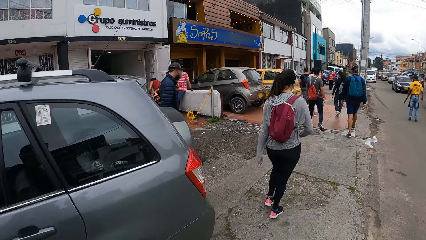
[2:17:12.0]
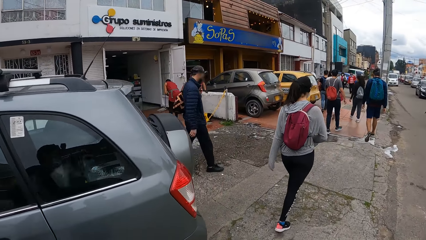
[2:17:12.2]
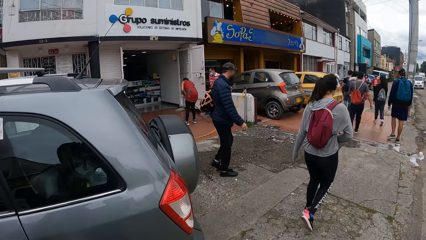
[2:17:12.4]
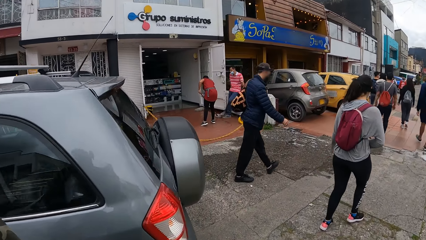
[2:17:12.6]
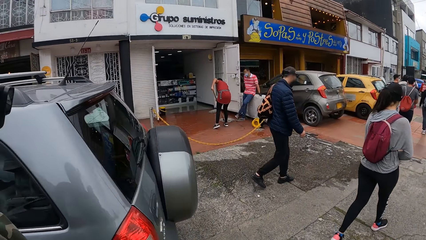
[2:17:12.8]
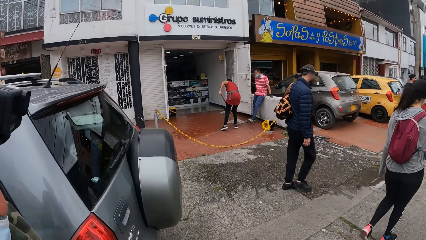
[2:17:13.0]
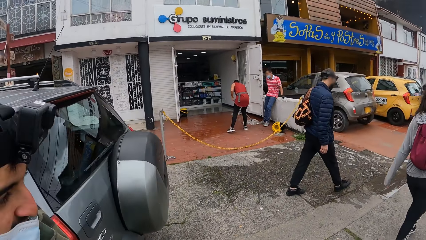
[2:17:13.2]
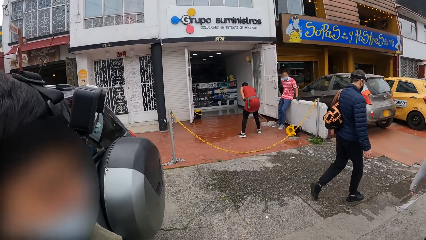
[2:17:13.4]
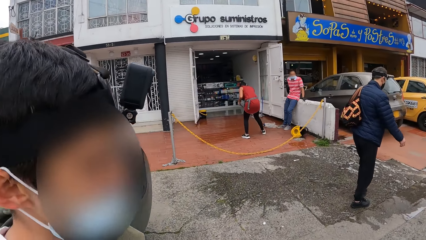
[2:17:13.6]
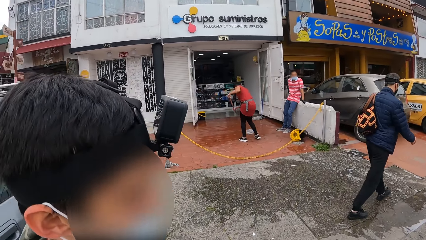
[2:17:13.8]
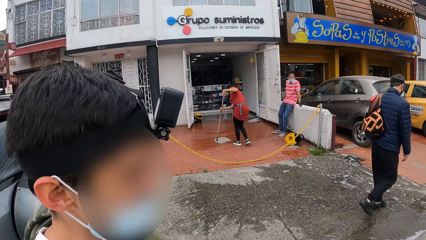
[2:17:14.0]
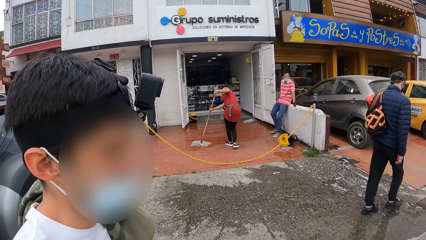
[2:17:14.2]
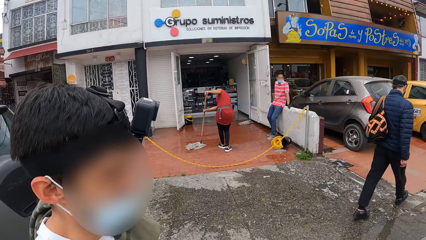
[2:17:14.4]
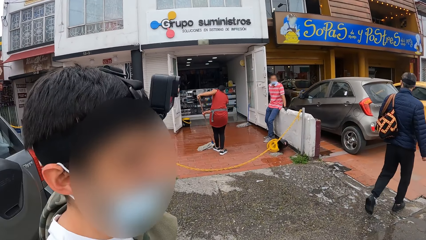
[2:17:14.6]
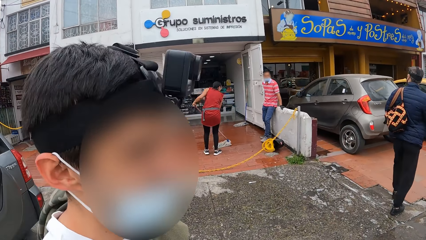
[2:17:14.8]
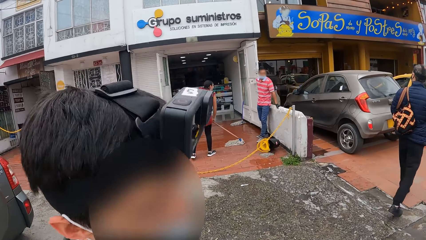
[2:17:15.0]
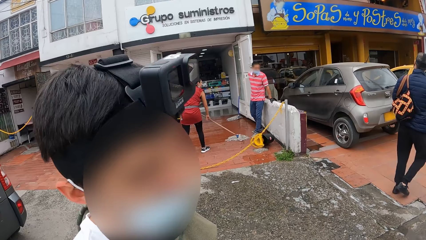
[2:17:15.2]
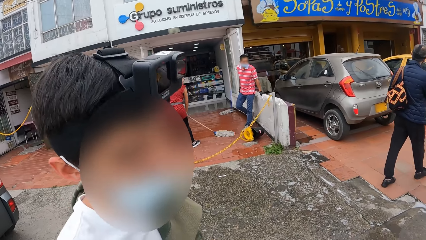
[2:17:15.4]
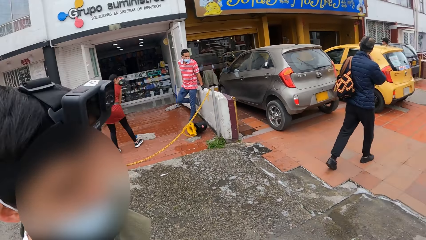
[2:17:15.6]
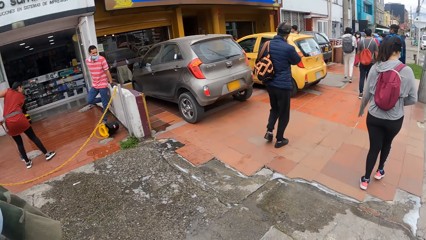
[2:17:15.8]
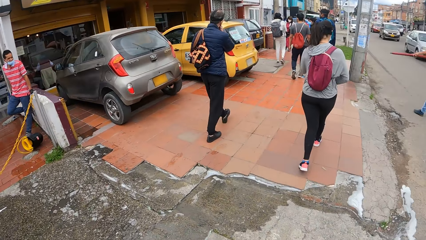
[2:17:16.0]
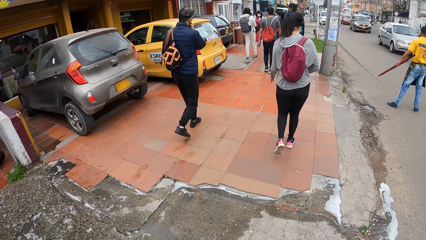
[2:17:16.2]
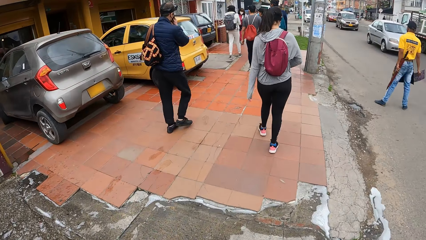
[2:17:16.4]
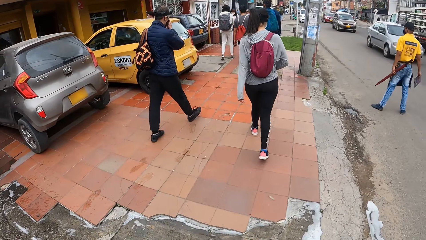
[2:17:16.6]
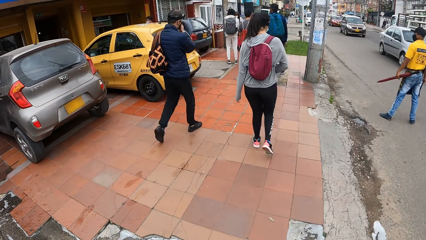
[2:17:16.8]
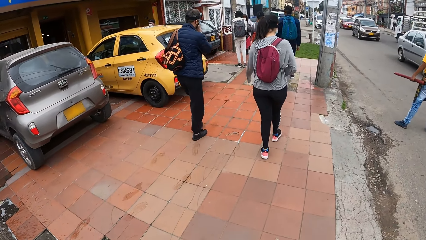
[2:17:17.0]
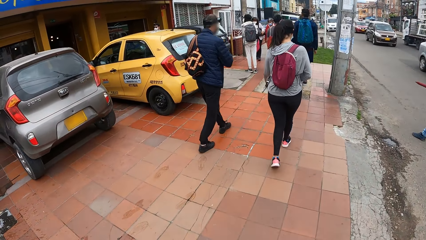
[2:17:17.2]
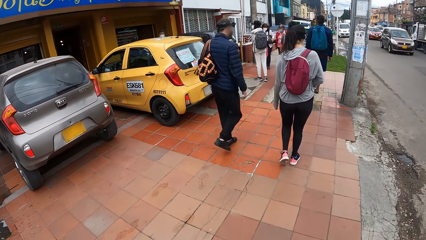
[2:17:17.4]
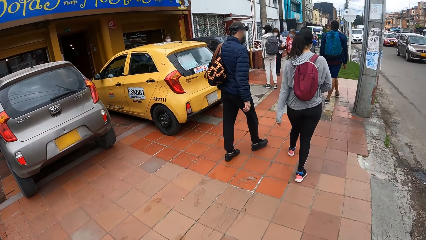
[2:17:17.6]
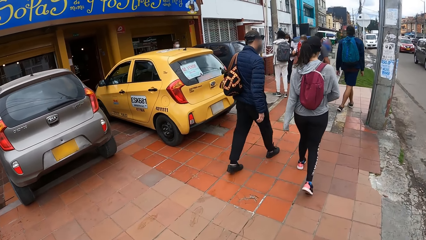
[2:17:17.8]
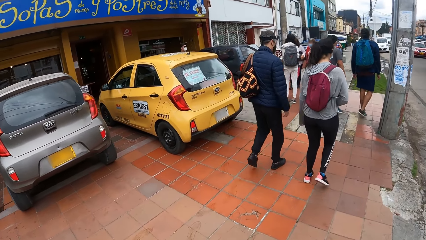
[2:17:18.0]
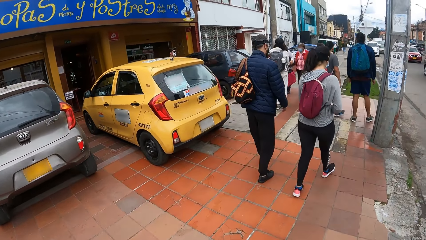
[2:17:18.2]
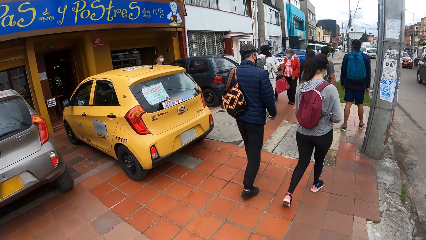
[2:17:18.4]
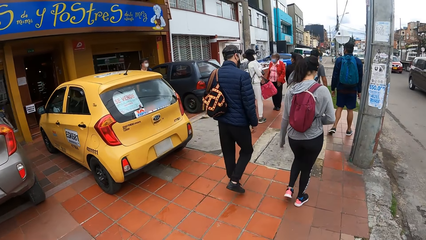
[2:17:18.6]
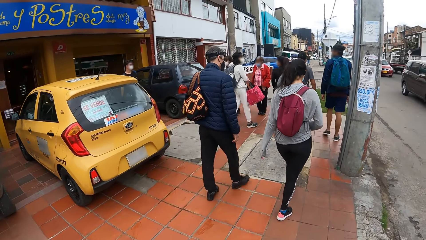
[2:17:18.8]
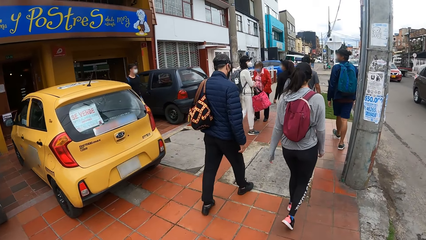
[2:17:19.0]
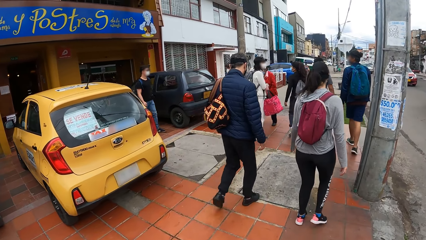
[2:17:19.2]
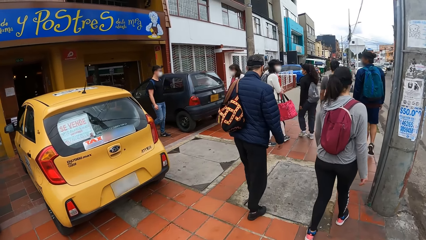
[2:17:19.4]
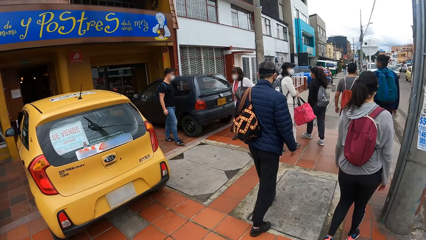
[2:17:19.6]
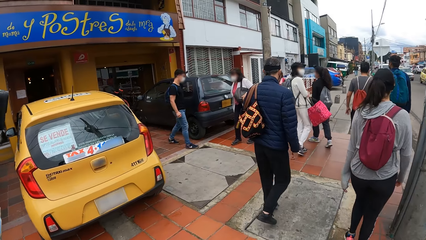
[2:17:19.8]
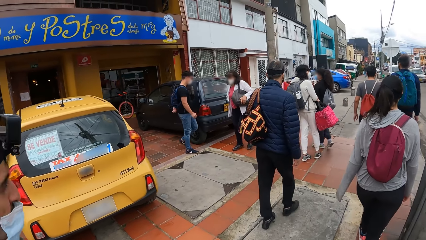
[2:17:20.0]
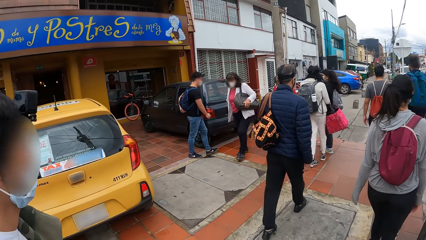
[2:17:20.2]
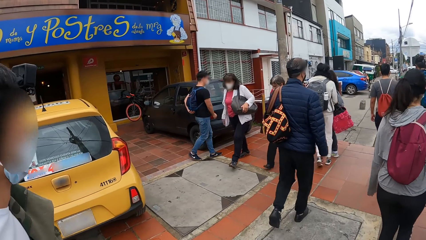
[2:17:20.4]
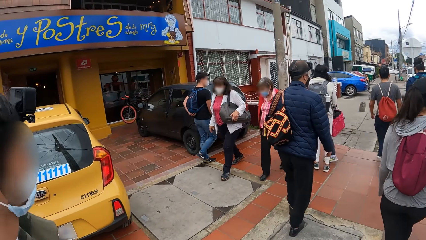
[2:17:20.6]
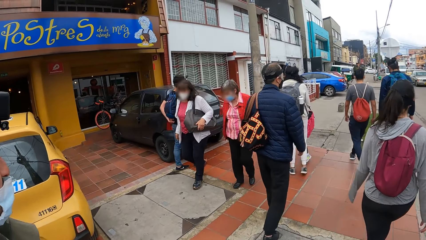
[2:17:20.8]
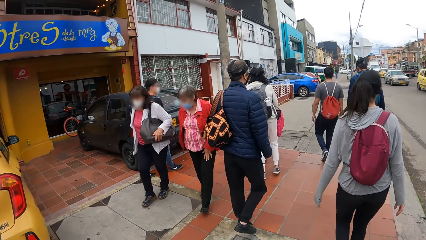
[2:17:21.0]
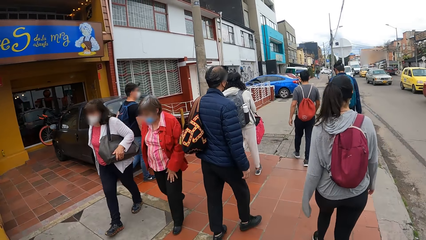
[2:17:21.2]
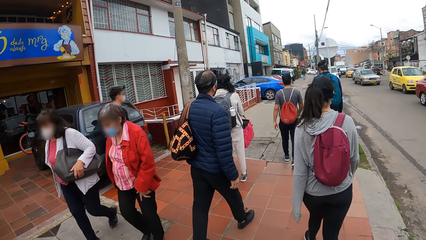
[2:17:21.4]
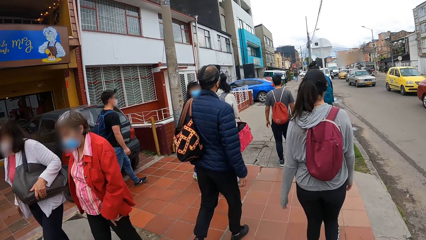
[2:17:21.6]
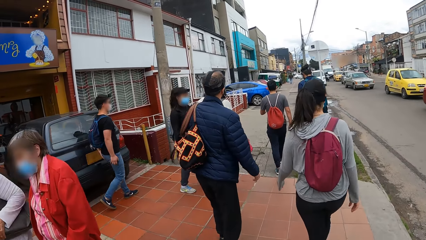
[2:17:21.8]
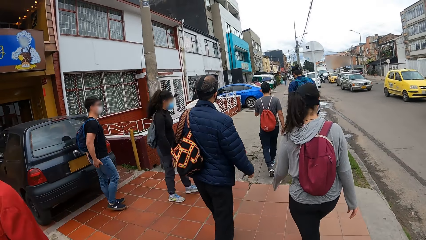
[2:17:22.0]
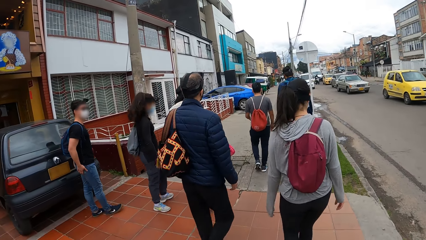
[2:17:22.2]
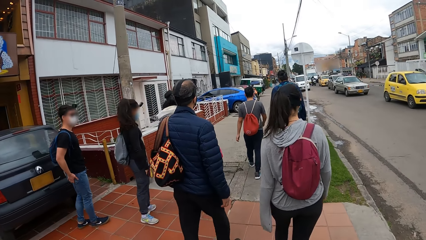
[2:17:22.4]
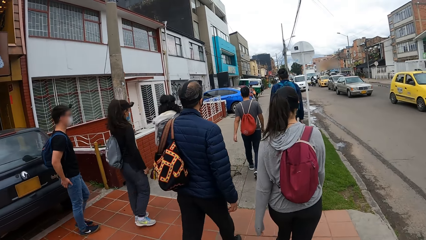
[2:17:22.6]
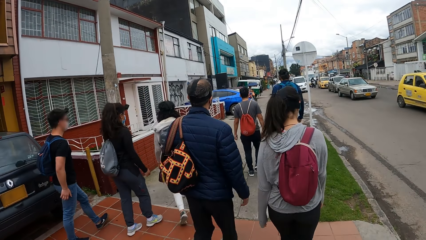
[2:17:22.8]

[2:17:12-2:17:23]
The camera wearer converses with a man. They walk on the road.

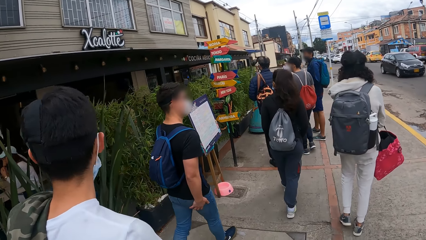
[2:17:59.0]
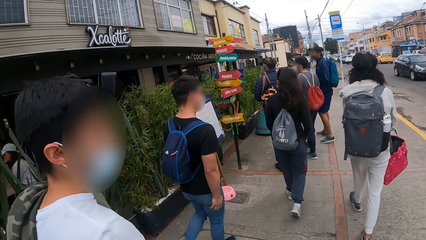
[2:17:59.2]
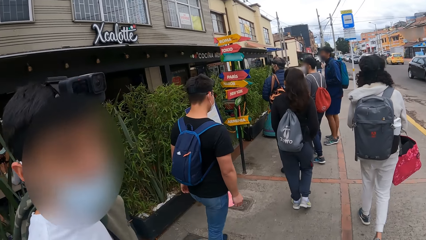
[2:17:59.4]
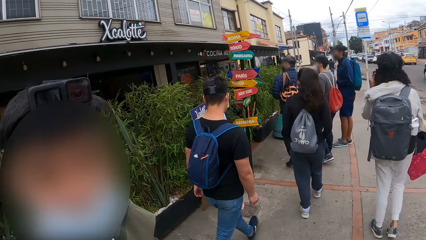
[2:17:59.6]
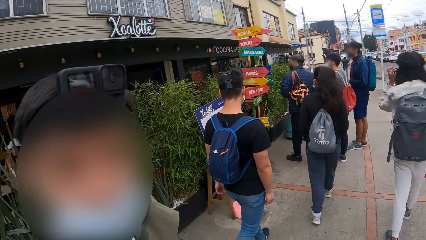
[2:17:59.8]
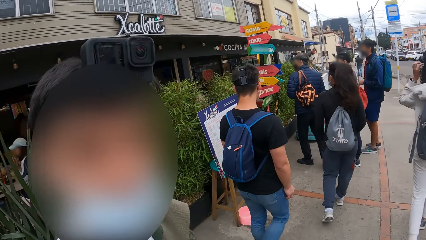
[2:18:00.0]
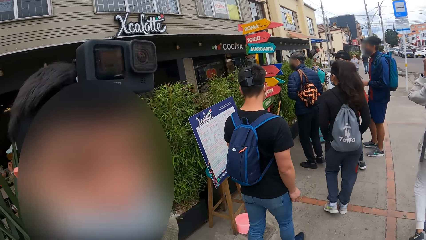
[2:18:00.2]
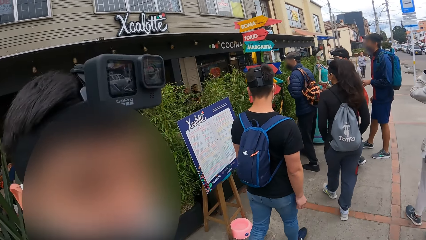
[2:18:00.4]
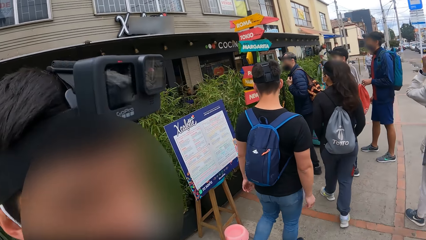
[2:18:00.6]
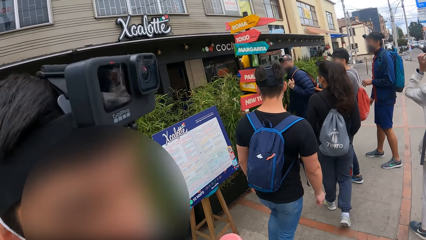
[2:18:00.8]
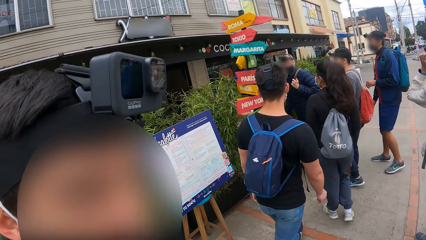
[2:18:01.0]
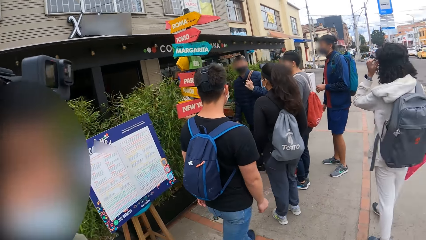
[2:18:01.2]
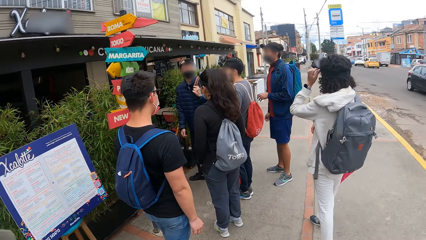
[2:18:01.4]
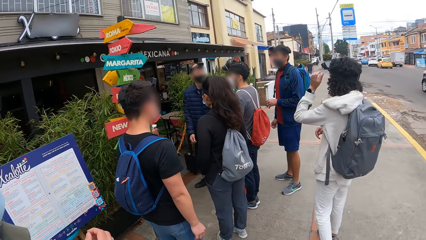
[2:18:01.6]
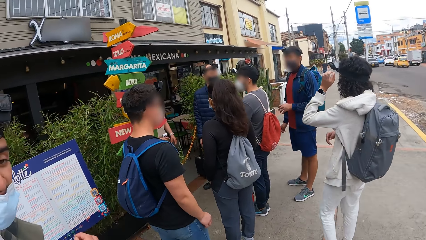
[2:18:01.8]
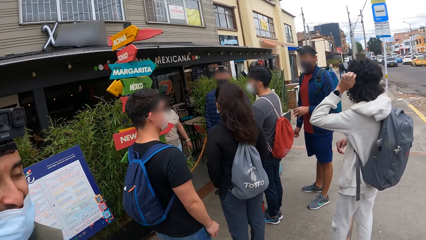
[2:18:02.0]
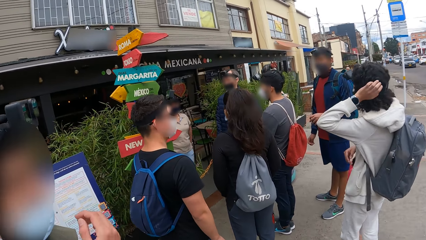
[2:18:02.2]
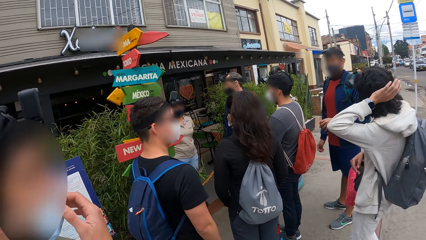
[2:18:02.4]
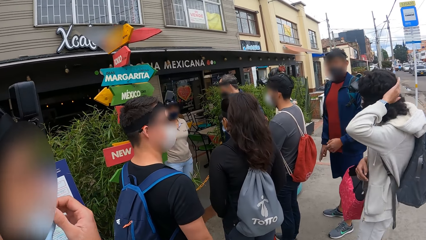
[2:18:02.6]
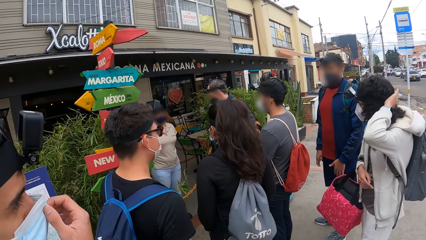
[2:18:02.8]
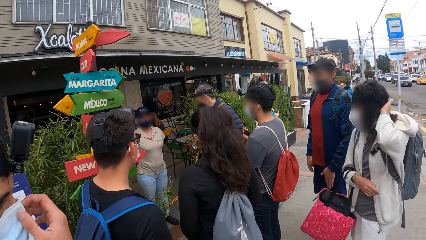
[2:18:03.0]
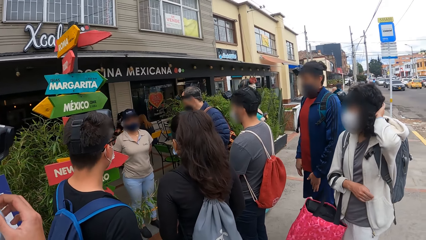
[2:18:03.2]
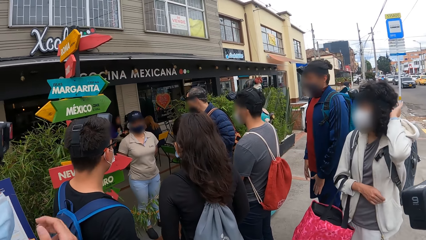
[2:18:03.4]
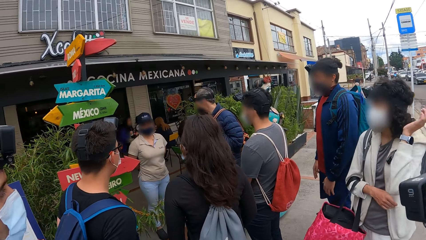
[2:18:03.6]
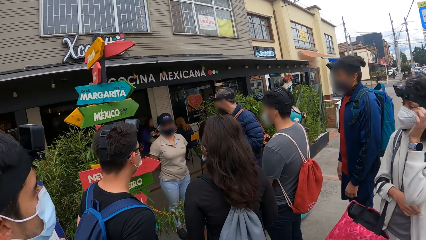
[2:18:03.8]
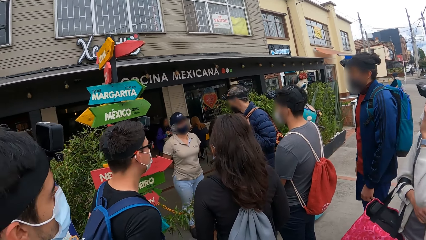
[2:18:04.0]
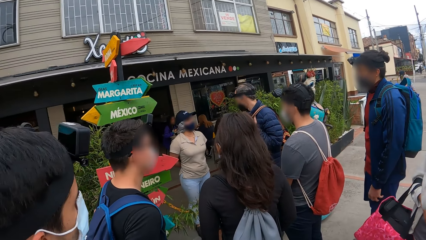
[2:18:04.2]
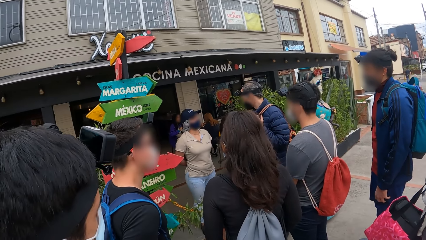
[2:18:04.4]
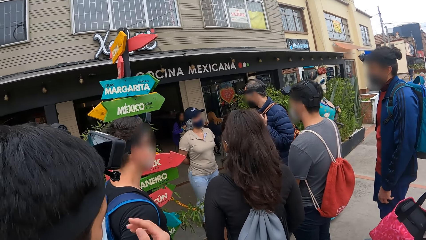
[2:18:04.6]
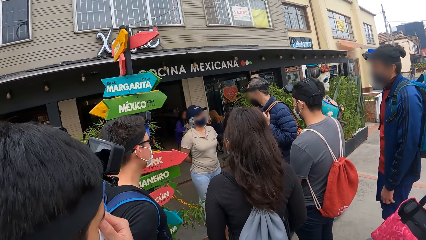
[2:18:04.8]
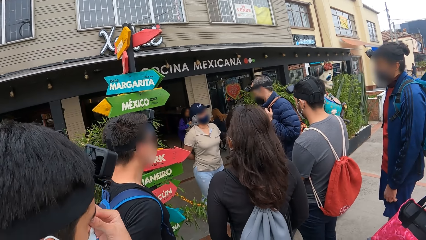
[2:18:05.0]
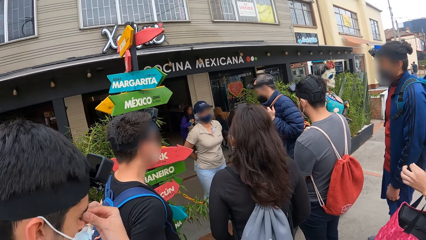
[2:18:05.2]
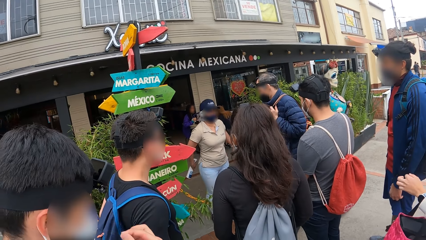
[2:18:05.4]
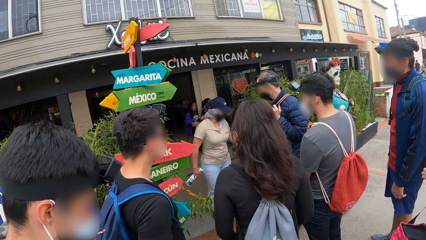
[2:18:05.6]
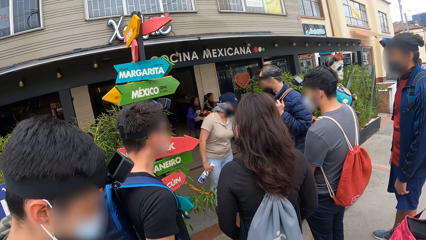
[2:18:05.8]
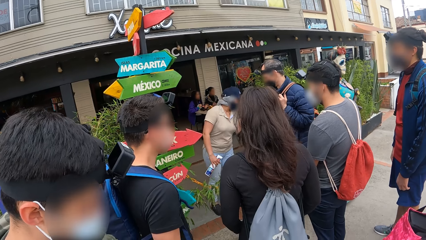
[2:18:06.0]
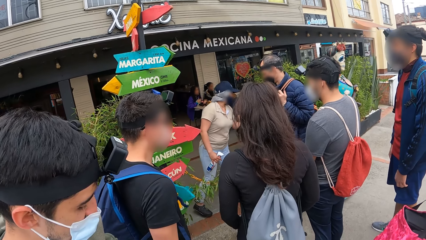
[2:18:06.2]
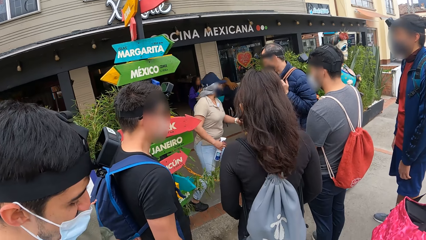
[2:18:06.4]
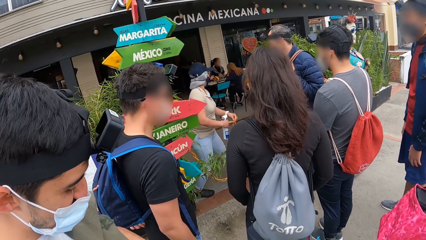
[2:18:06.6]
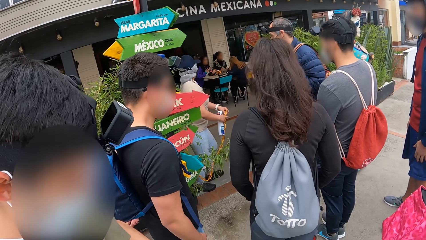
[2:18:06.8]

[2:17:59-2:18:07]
The camera wearer converses with a man. Another man interacts with a woman. The camera wearer stands beside the hotel. The woman removes a barrier from the entrance of the restaurant with her left hand.
